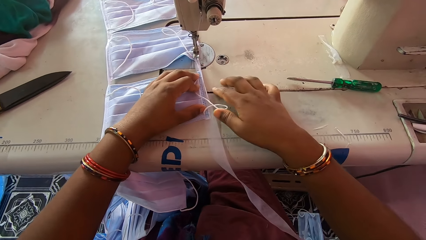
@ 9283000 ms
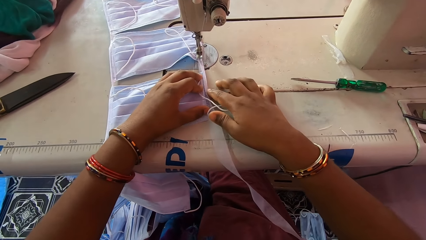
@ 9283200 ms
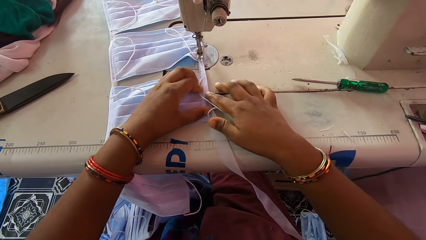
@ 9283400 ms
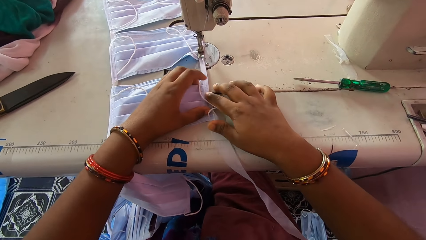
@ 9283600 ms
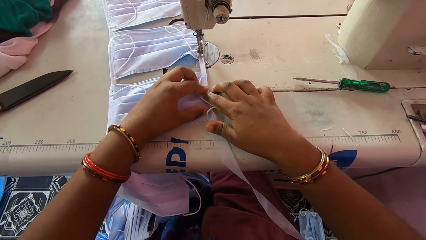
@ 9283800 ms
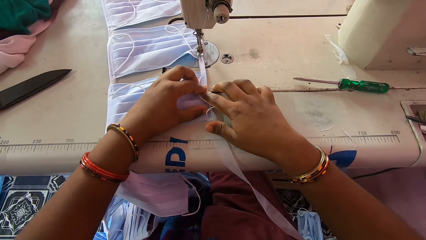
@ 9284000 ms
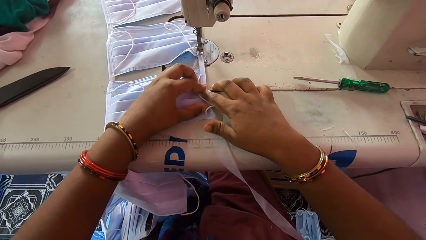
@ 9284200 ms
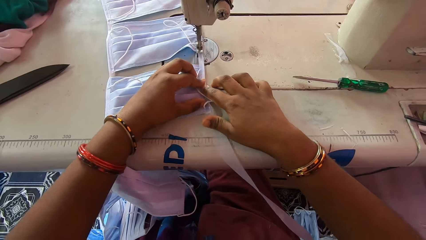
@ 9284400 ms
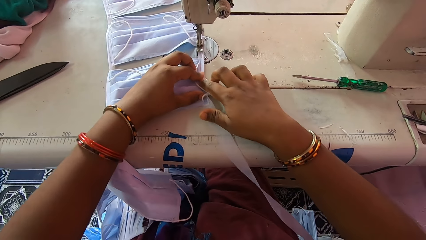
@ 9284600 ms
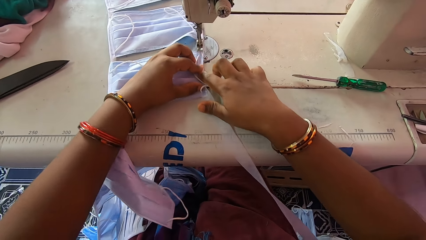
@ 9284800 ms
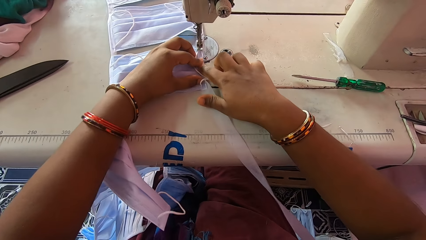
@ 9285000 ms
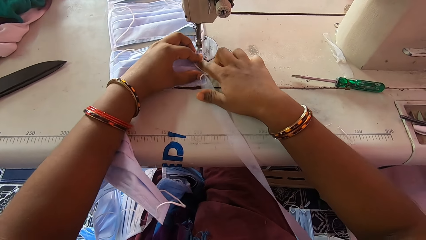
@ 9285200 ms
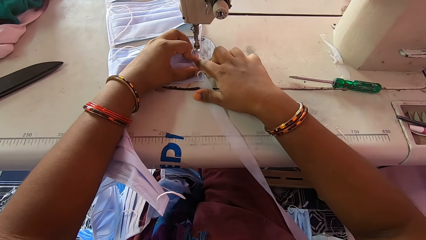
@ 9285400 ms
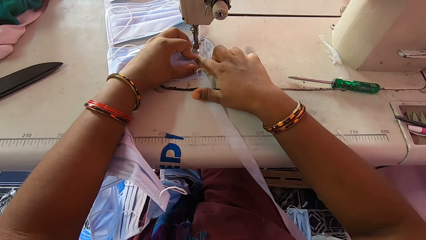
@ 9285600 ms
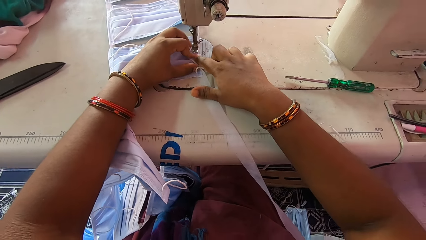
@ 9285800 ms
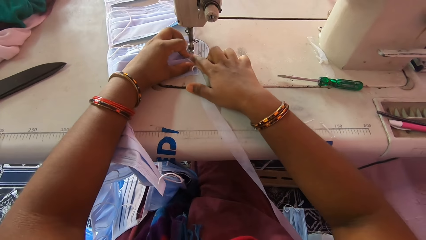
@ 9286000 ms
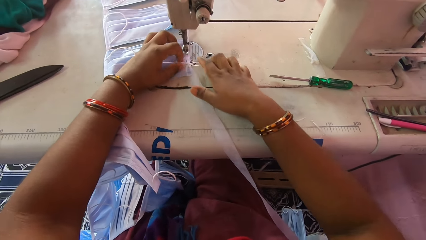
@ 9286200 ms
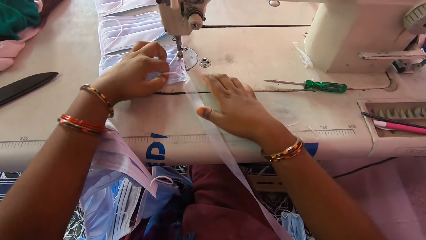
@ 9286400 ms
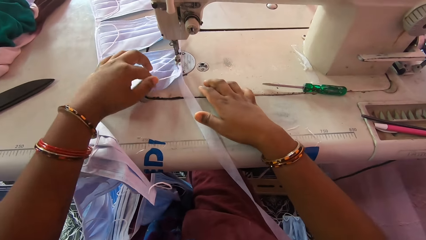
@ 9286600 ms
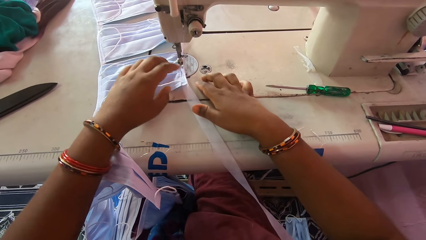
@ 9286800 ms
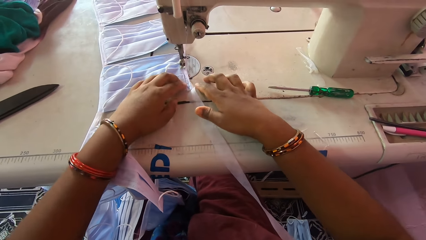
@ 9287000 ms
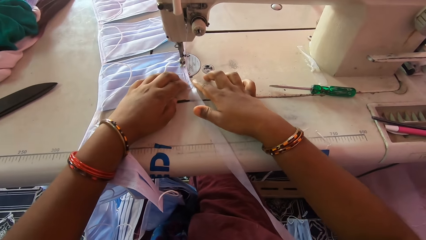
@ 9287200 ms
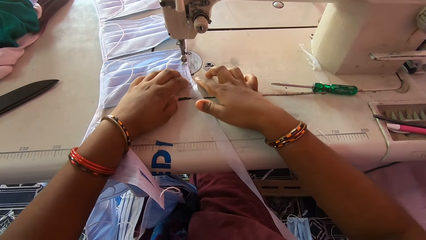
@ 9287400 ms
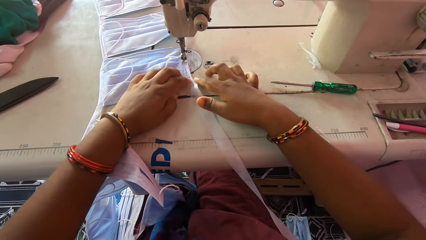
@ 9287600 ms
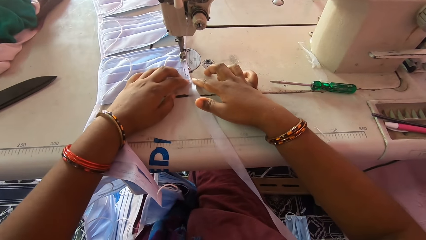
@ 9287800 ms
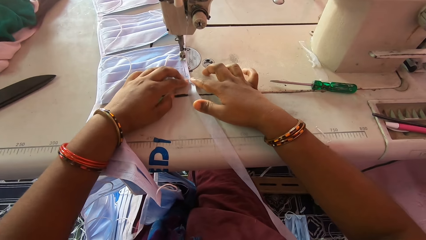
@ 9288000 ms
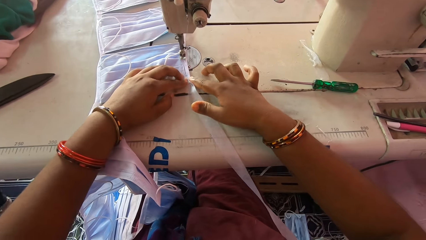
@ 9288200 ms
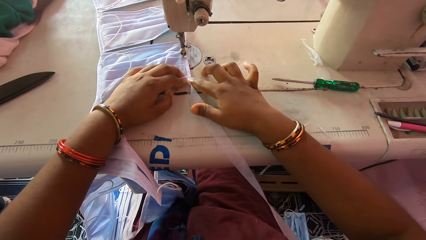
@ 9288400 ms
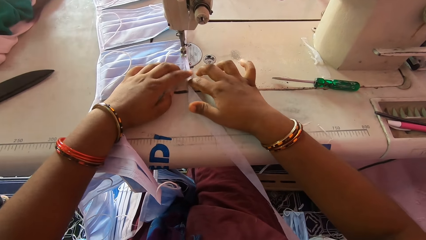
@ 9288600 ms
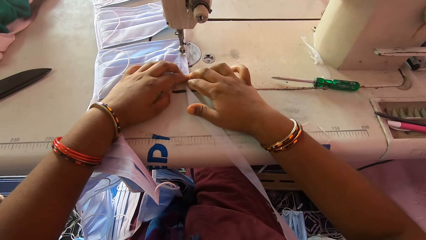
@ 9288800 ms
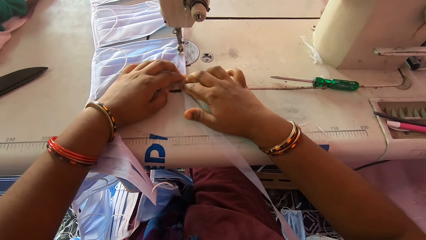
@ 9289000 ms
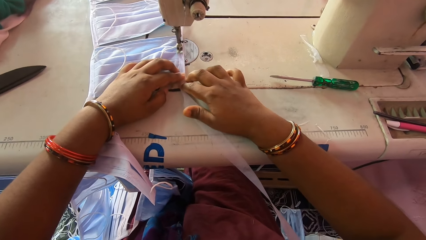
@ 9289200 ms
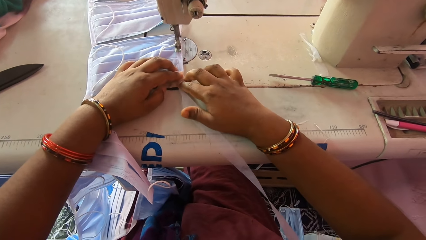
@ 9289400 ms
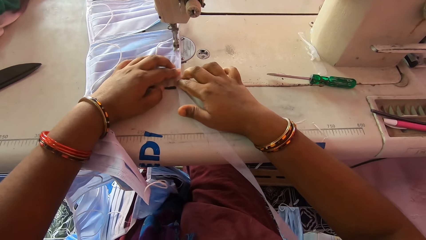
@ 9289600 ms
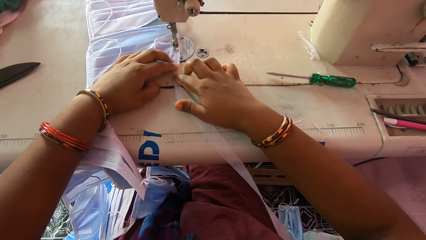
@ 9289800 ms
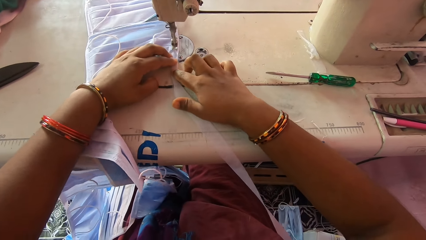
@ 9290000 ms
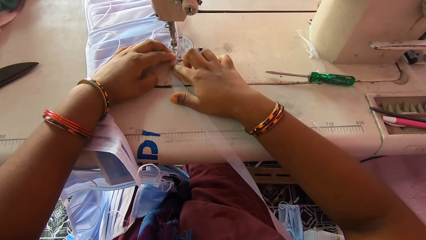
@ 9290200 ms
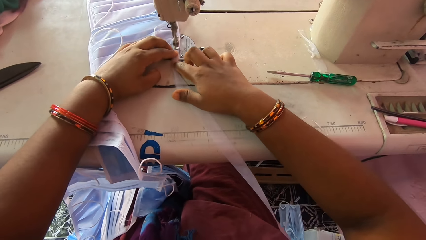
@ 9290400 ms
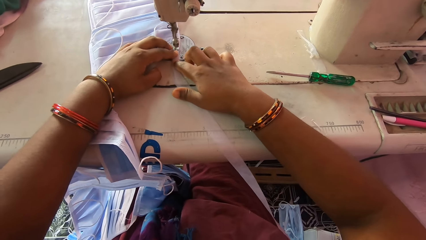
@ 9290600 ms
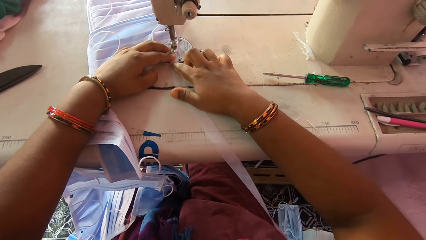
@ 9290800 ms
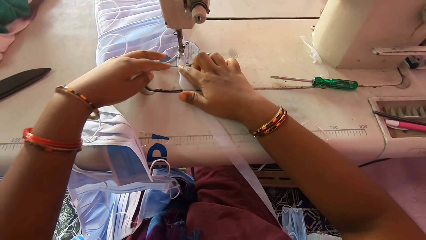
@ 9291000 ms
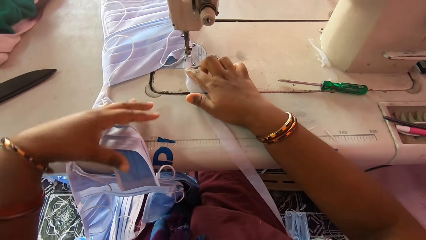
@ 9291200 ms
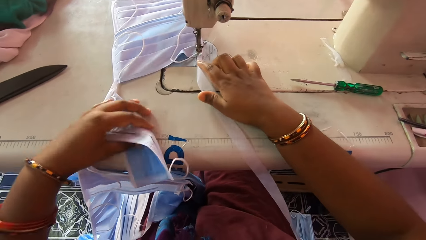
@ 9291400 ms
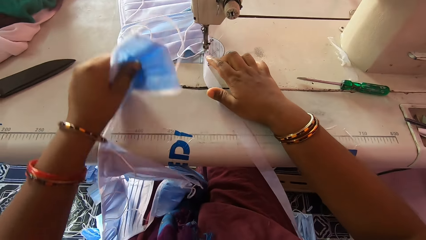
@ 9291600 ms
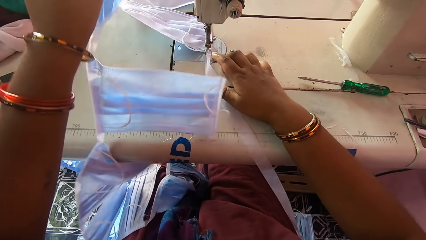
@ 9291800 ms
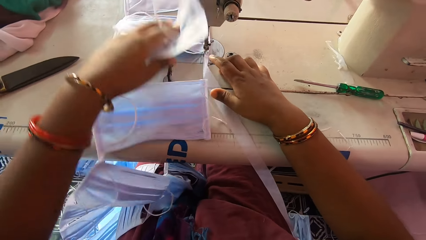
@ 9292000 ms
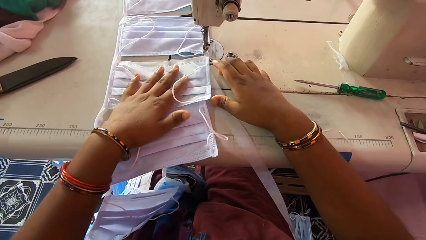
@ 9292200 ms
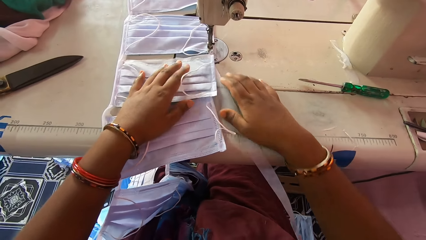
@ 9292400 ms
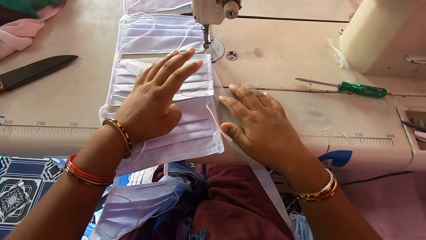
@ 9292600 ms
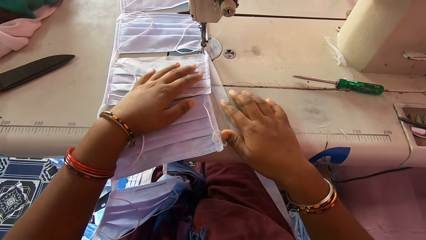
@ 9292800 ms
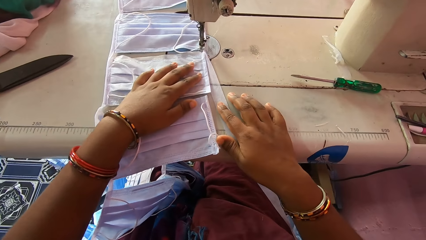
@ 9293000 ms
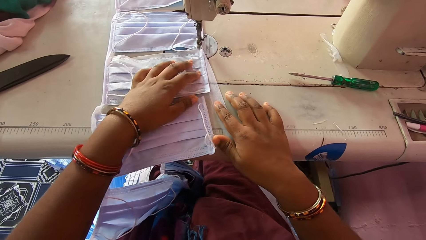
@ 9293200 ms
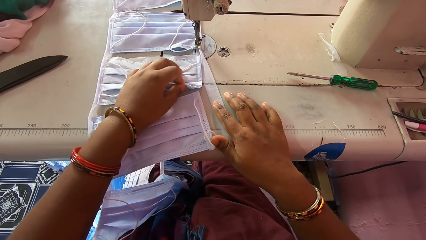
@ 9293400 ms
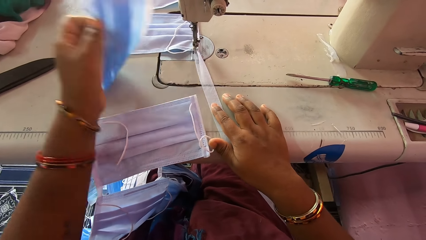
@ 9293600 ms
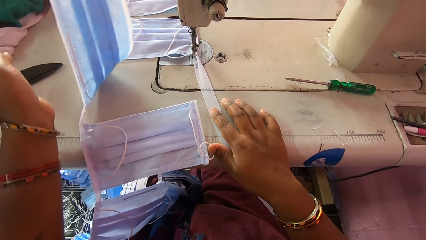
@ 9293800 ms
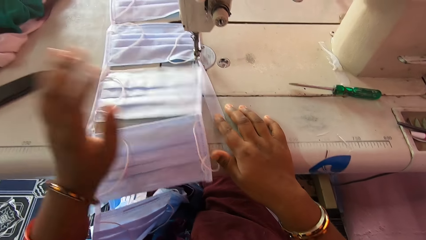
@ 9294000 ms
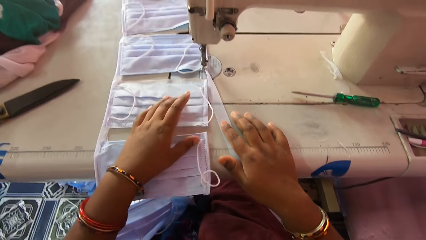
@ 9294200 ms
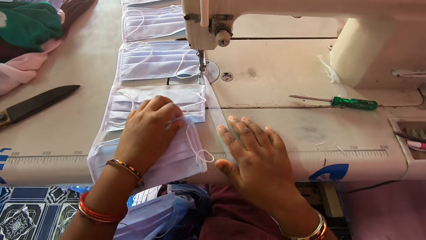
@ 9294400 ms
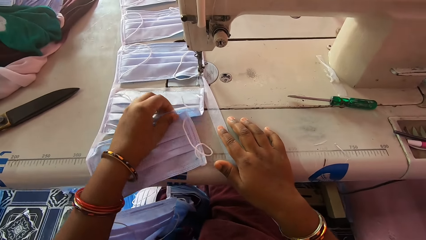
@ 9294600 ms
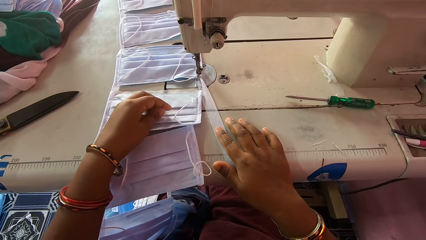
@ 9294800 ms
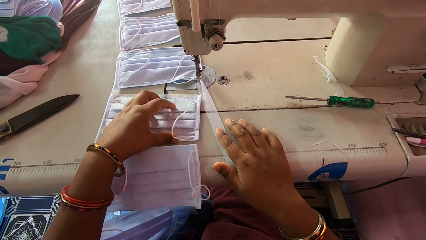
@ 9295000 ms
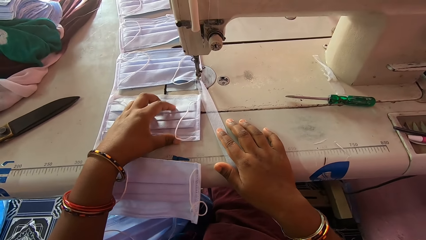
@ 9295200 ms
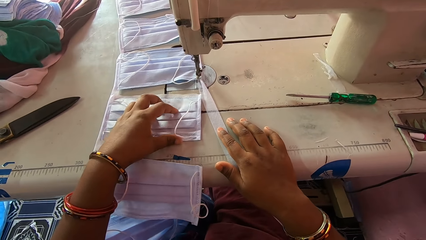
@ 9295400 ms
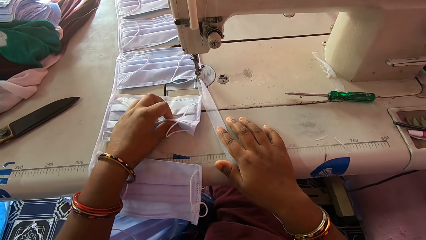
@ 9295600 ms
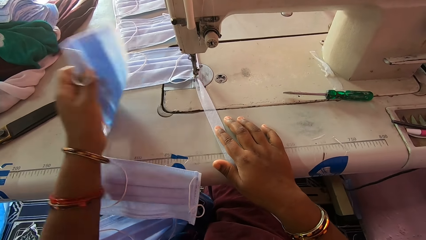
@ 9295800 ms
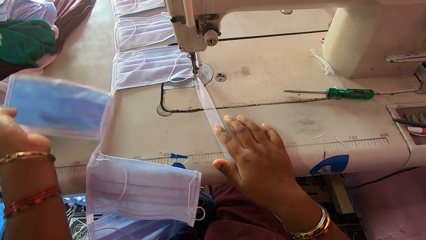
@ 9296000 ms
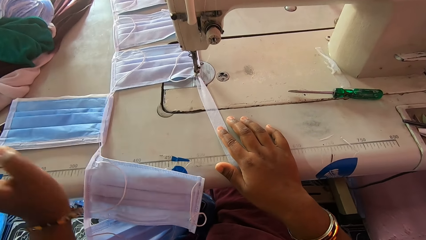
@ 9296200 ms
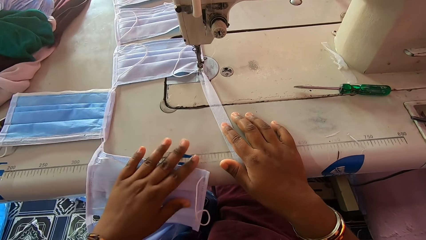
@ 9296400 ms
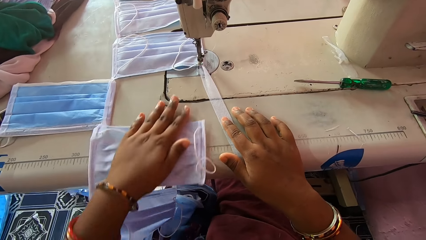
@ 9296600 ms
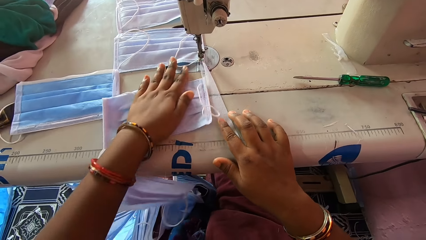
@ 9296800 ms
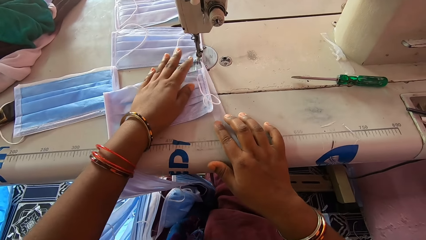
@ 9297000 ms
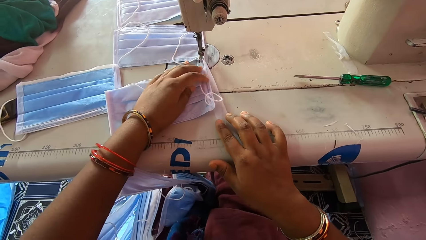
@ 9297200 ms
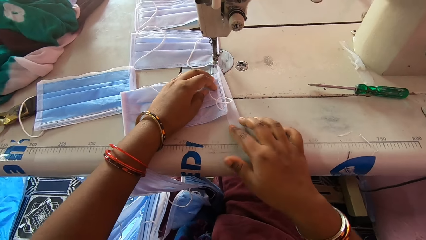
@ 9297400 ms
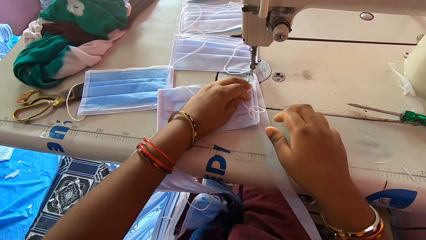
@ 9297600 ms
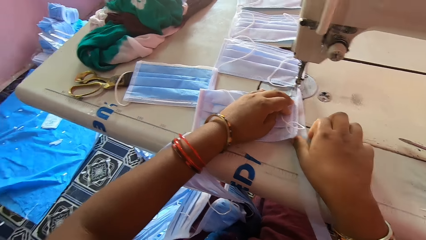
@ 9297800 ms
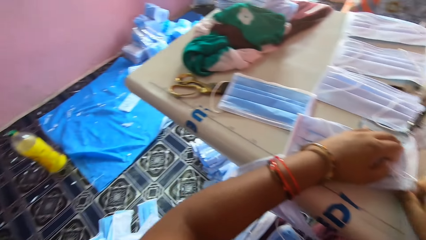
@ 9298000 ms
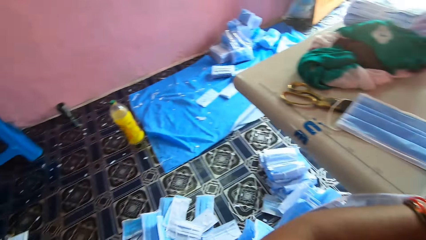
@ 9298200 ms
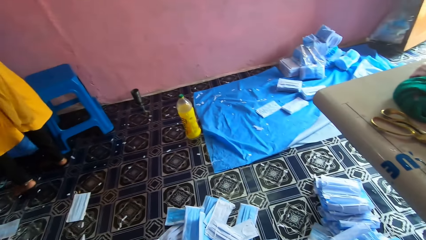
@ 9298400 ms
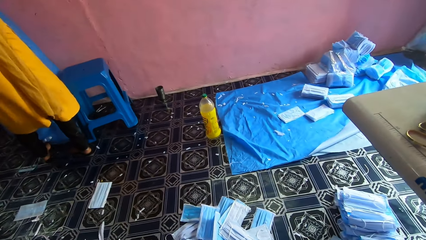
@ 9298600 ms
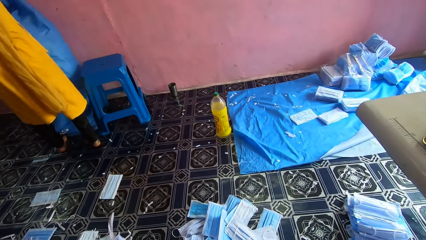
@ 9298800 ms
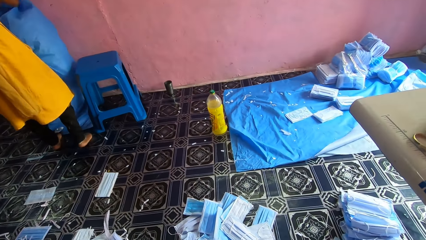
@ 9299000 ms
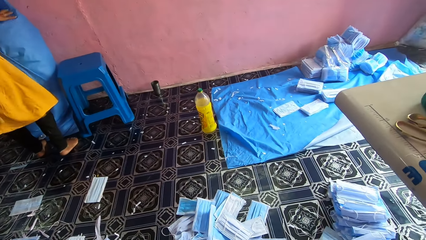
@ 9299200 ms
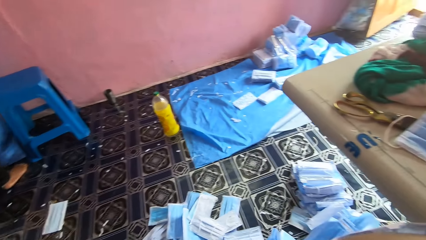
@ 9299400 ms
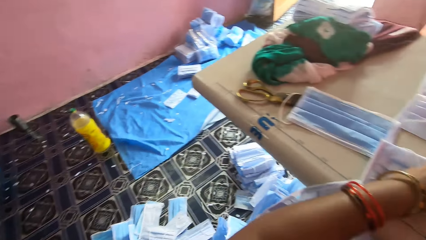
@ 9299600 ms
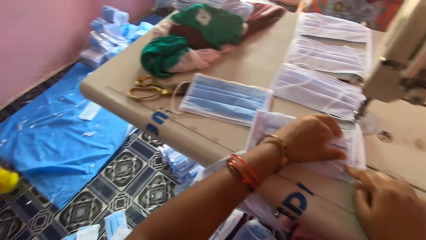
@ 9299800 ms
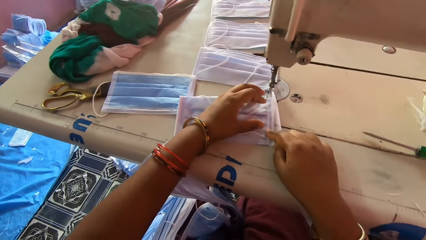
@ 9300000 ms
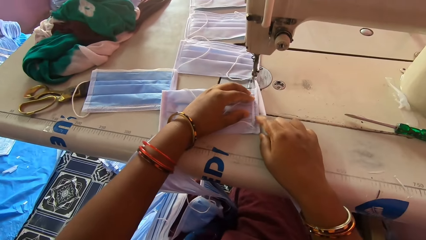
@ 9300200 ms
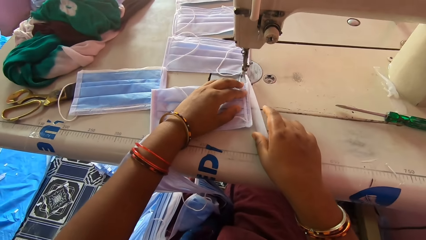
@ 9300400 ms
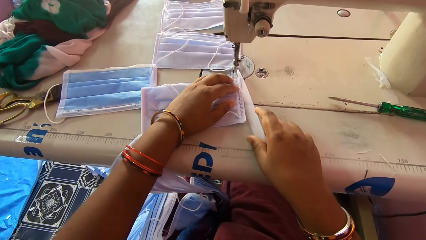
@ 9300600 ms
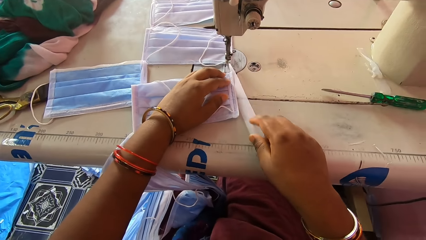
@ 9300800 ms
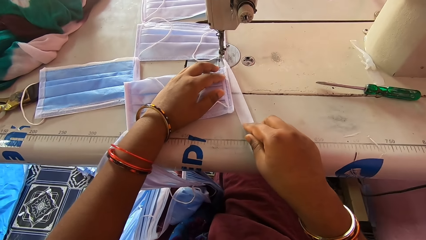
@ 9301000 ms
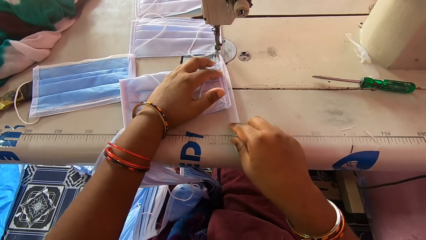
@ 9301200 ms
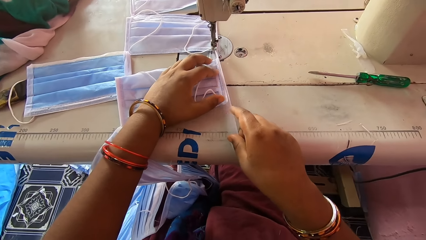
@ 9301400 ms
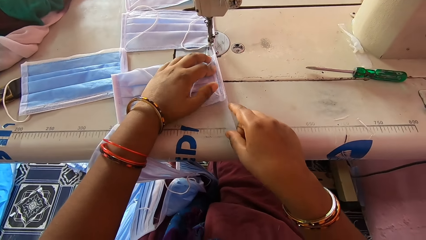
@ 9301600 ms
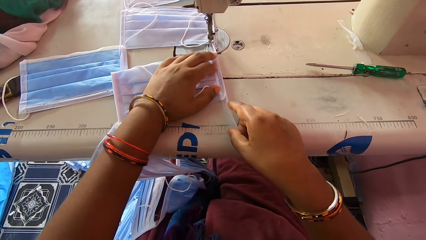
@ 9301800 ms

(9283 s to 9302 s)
The camera wearer folds the stay tape around the edge of the nose mask with her hands on the machine bed. She smoothens a face mask. She sews the nose mask with the sewing machine. She adjusts the stay tape around the edge. She smoothens the face mask. She sews the nose mask with the sewing machine. She places the nose mask on the machine bed with her left hand. She picks up a mask. She drops the mask. She turns the nose mask away with her left hand. She adjusts the nose mask on the machine bed with her left hand. She looks around. She folds the stay tape around the edge of the nose mask with her hands.
